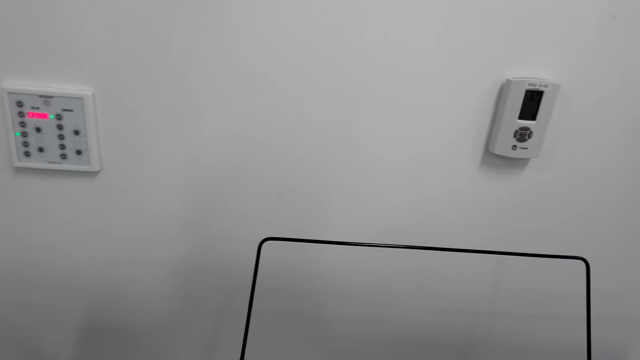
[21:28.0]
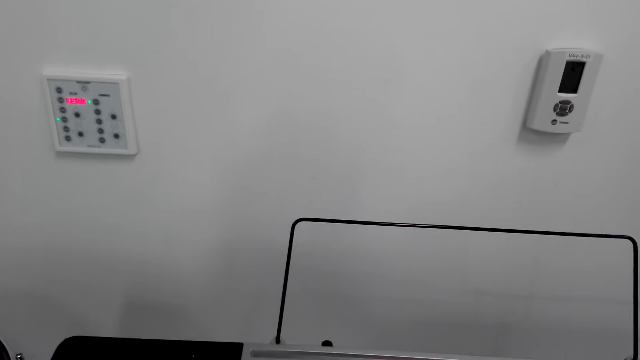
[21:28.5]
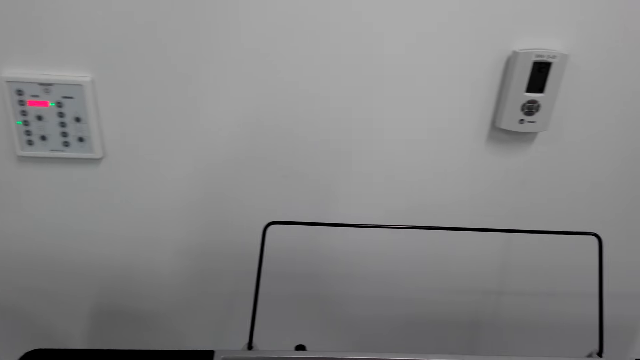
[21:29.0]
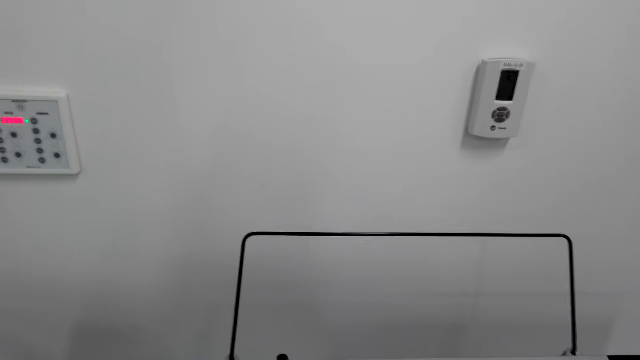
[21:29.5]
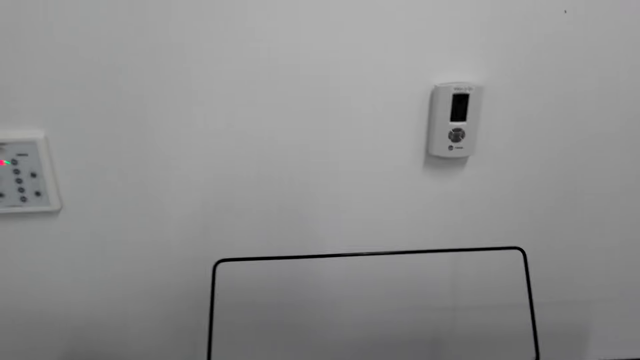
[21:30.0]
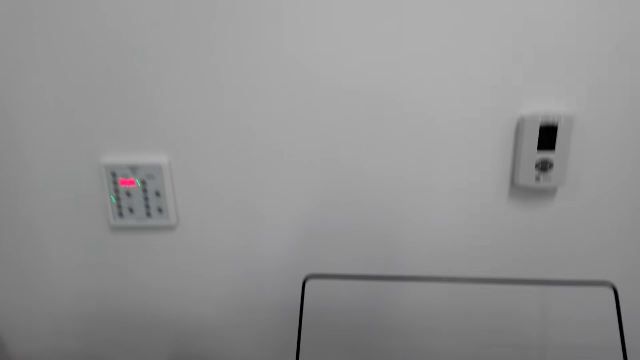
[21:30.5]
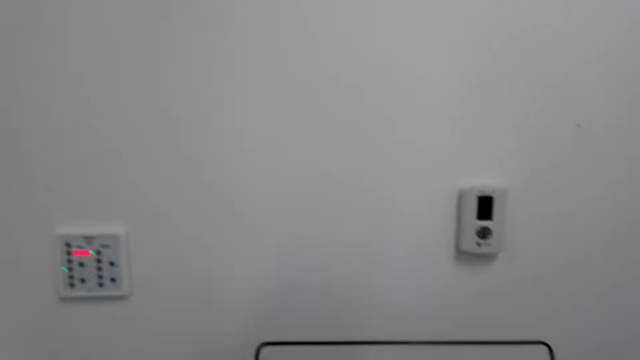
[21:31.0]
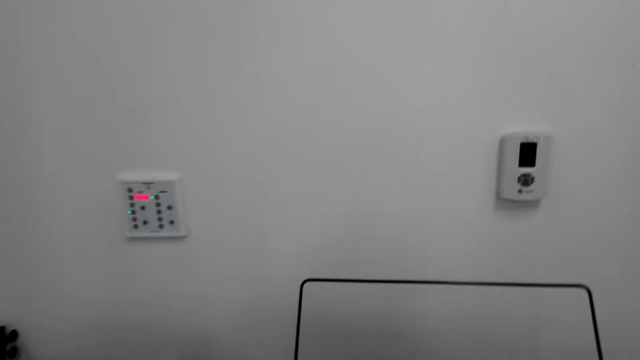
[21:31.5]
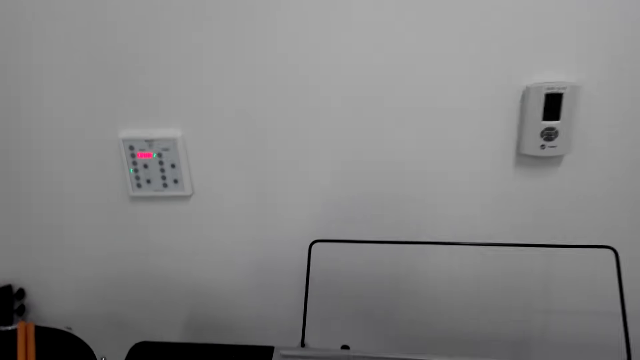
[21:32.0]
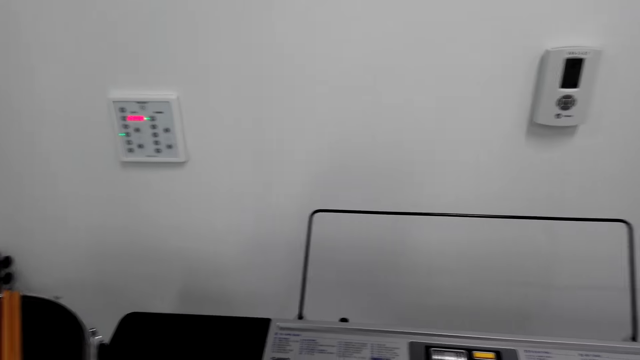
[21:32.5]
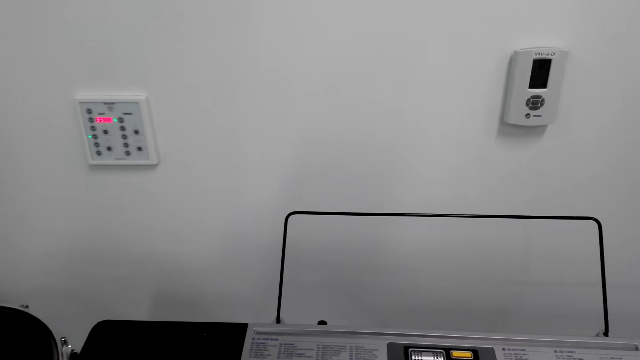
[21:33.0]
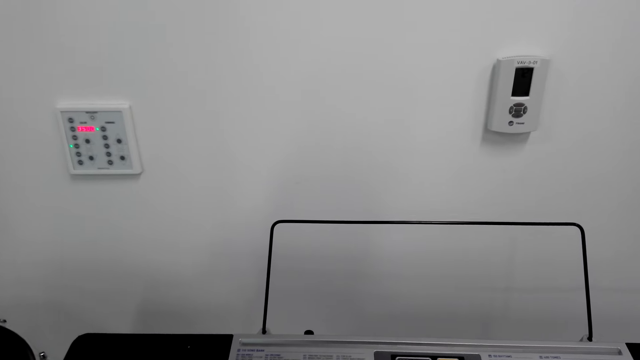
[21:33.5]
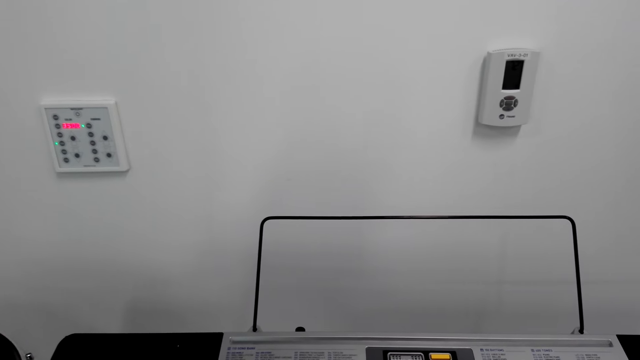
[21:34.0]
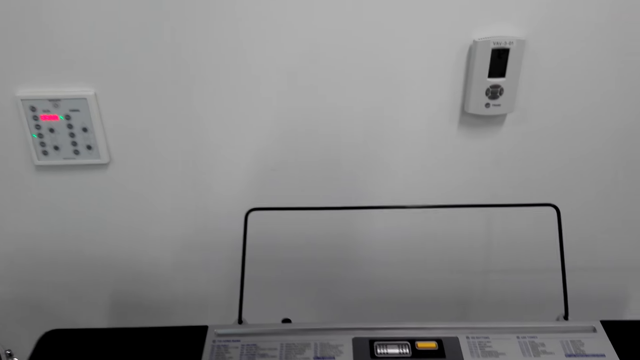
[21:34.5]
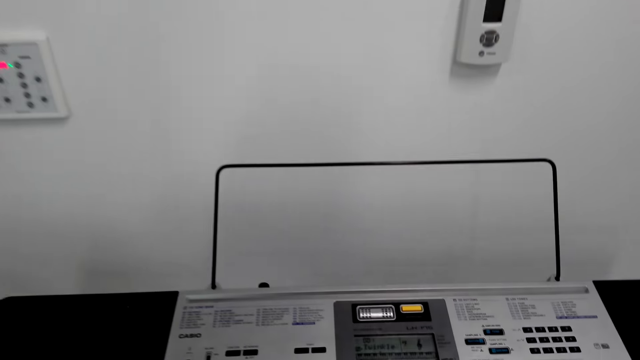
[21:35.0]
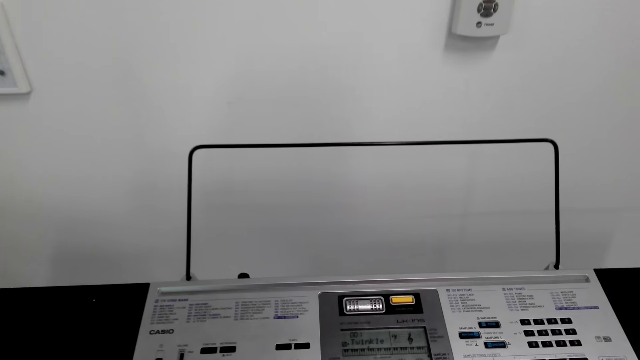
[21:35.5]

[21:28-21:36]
The camera wearer plays the piano.

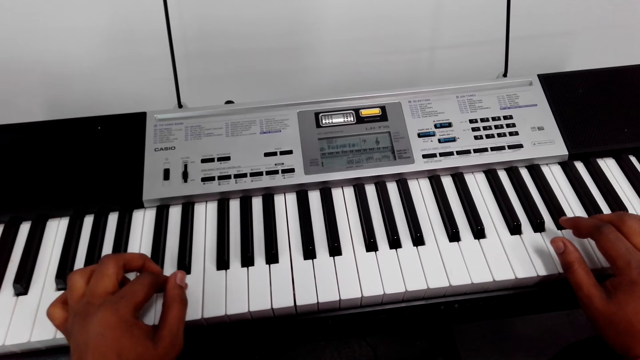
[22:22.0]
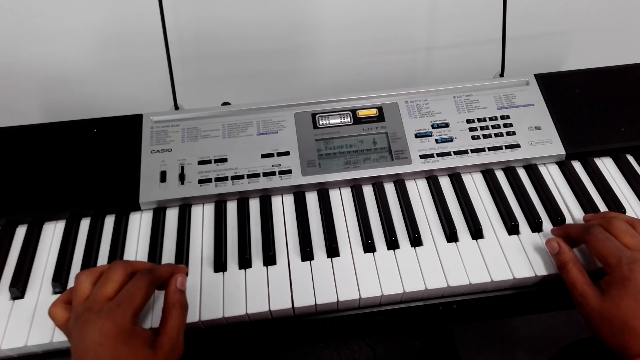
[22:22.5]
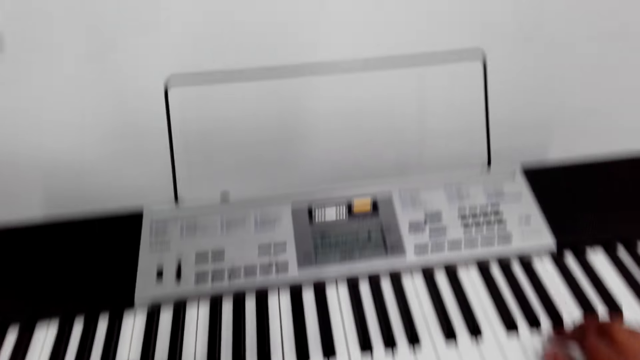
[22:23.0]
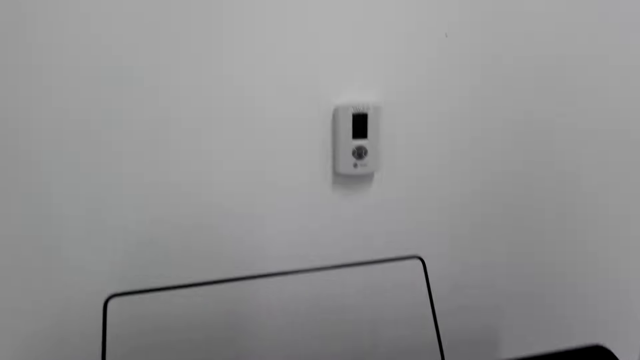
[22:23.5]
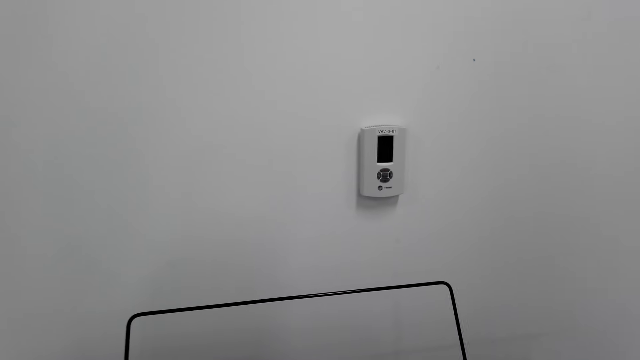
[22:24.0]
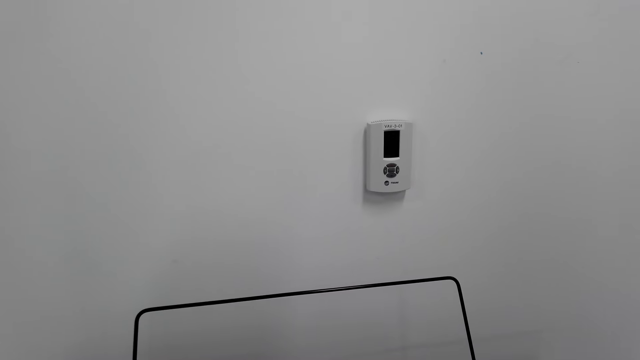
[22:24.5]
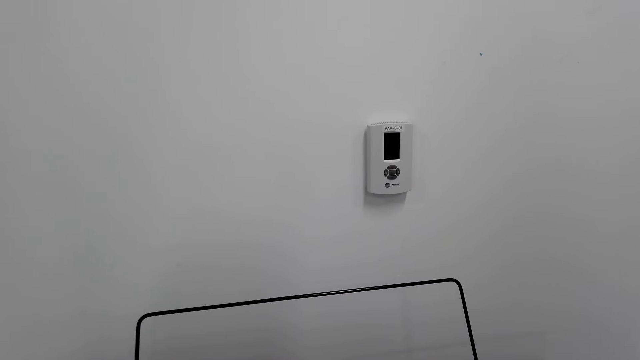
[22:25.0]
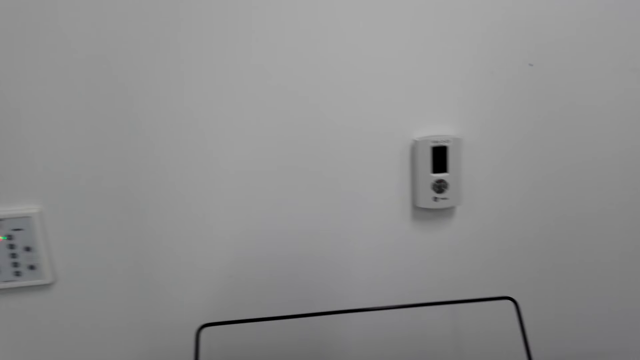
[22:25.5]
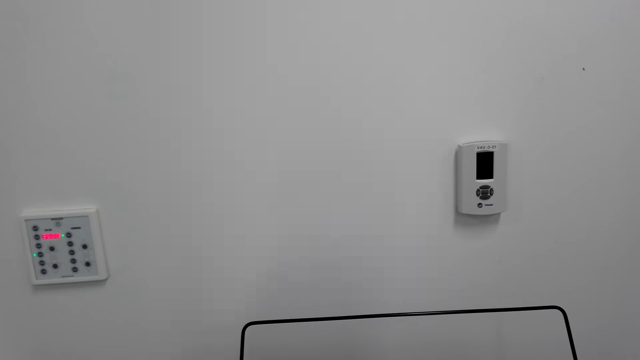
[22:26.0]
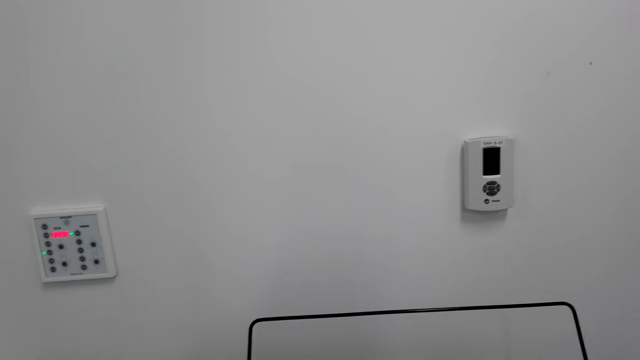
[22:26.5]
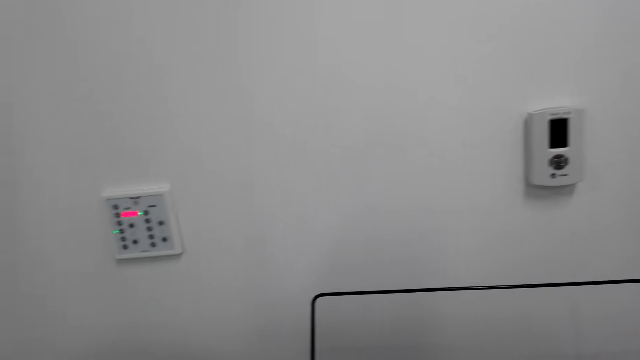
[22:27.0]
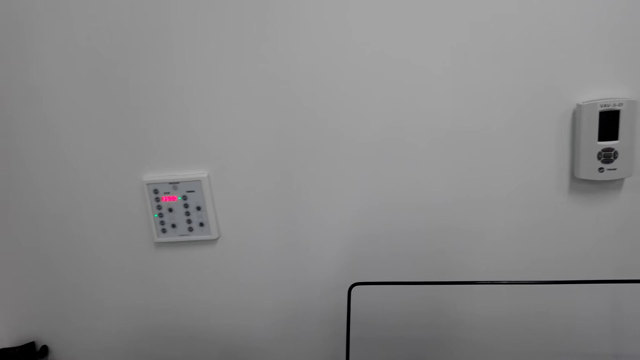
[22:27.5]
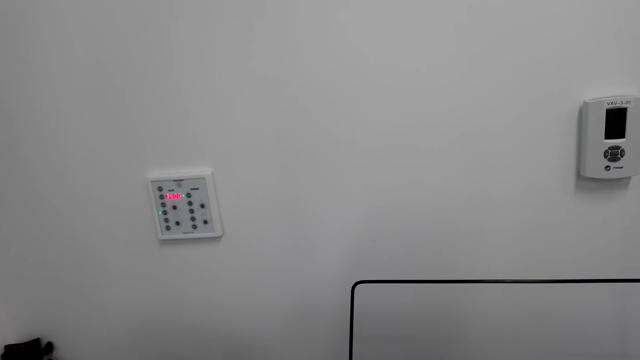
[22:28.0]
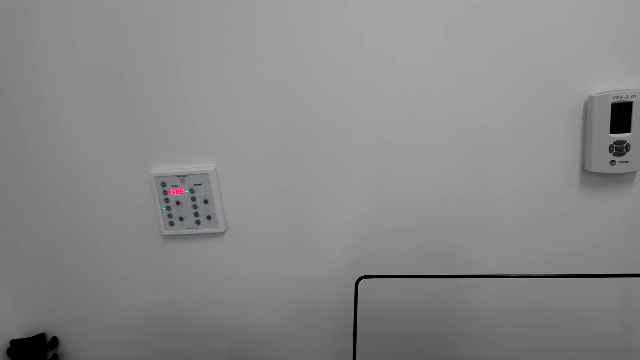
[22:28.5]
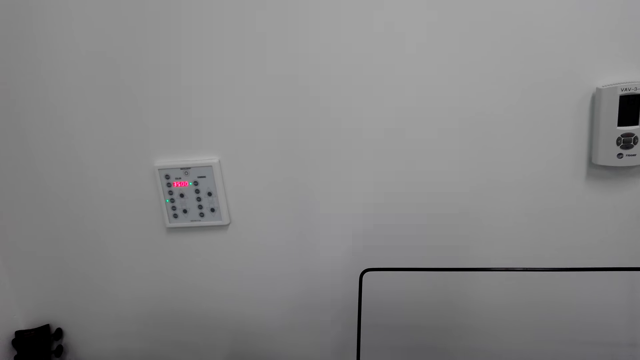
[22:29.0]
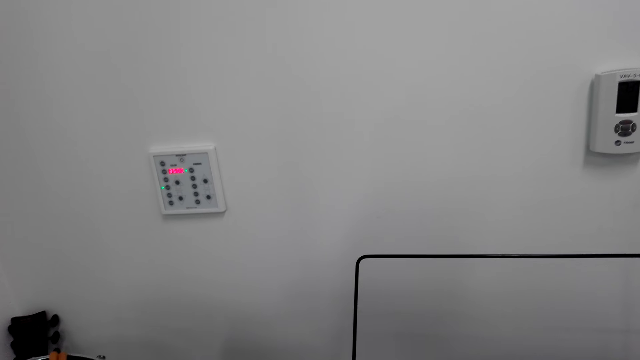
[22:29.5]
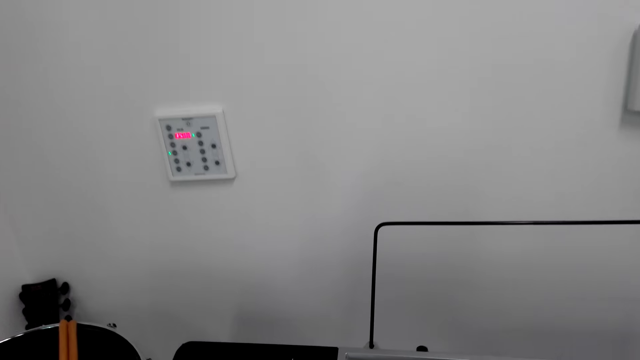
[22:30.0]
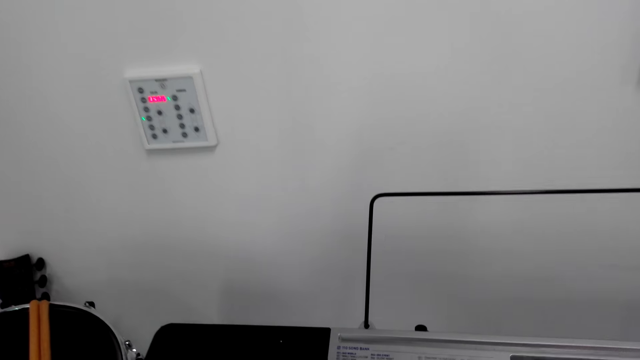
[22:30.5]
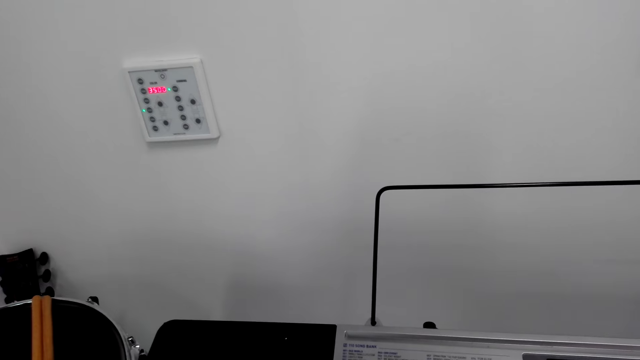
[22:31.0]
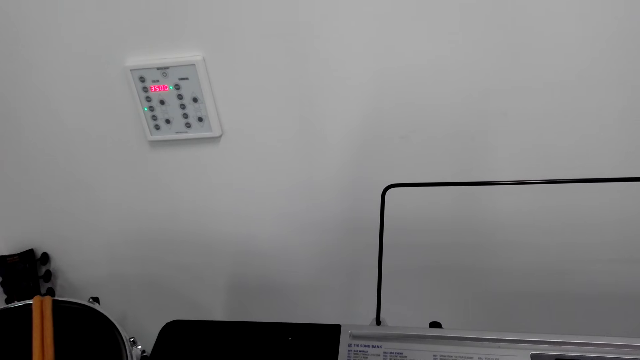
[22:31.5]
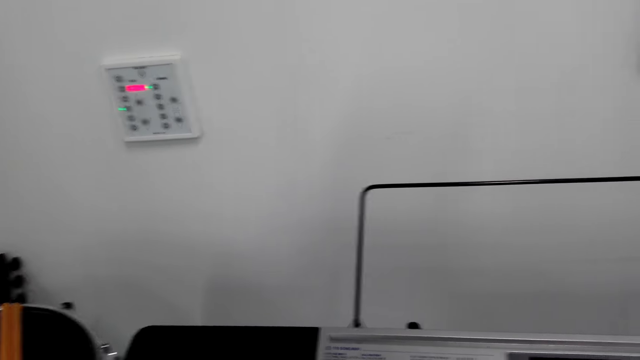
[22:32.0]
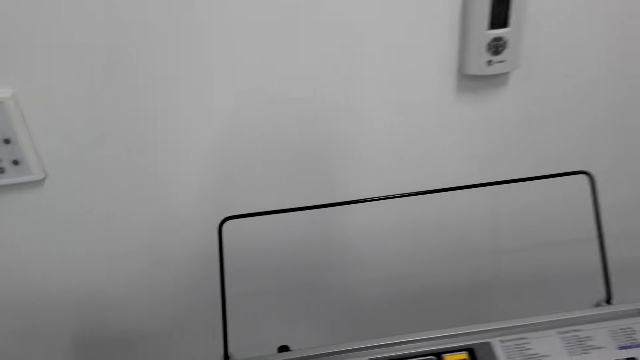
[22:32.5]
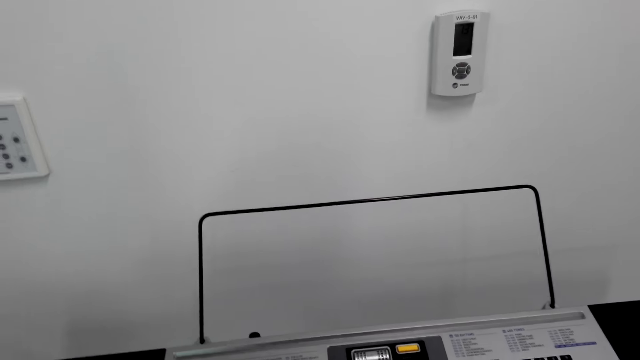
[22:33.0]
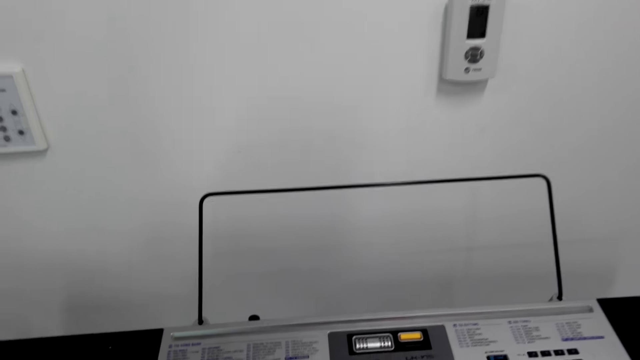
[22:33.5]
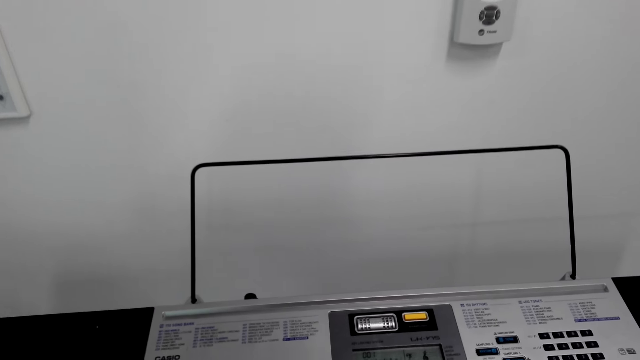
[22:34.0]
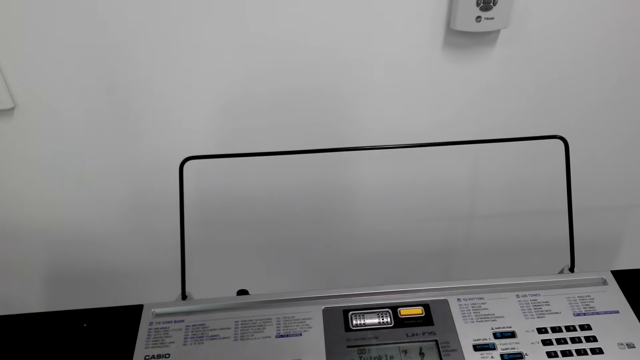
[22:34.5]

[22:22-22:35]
The camera wearer looks around.
